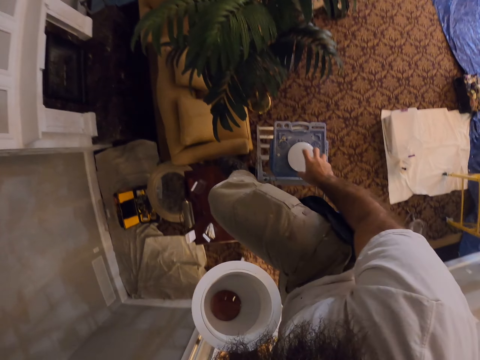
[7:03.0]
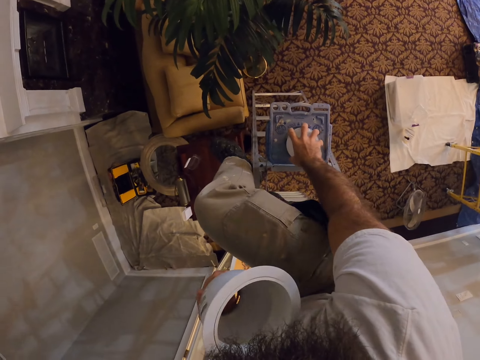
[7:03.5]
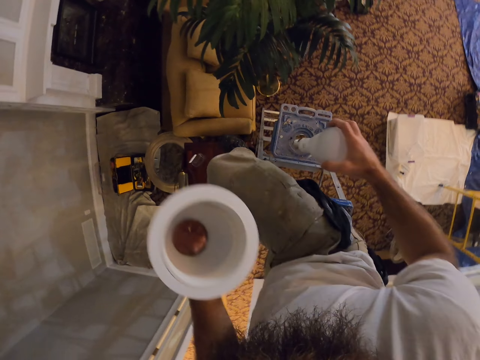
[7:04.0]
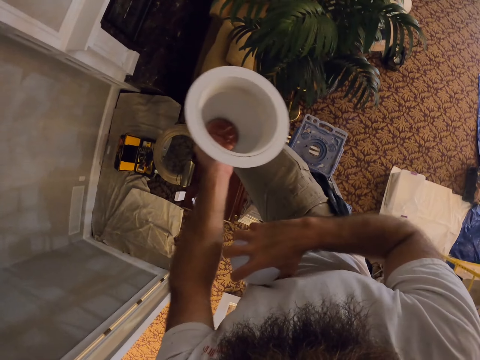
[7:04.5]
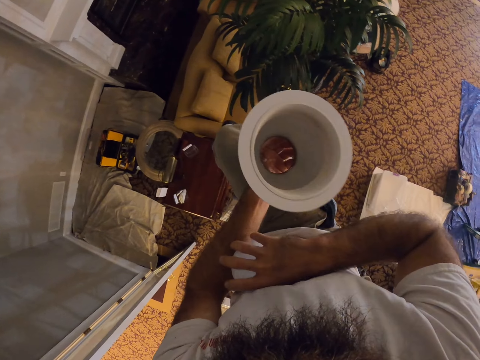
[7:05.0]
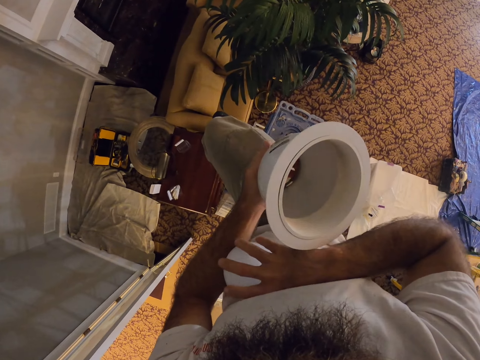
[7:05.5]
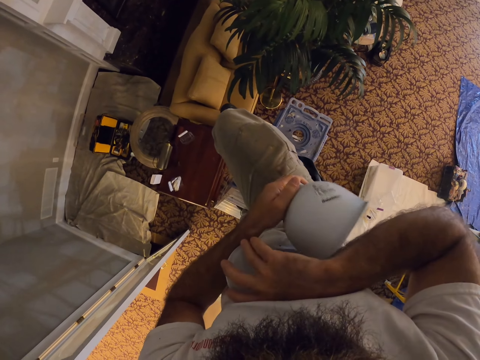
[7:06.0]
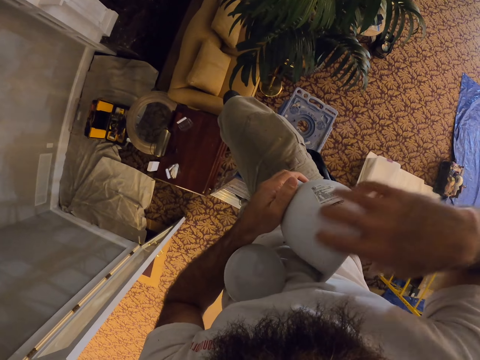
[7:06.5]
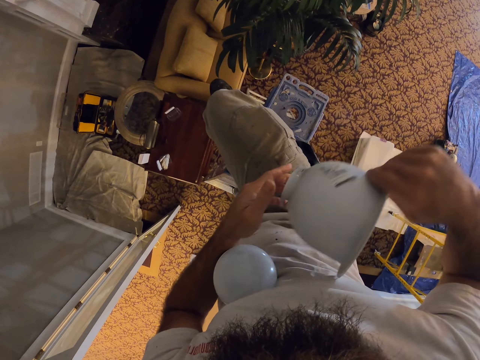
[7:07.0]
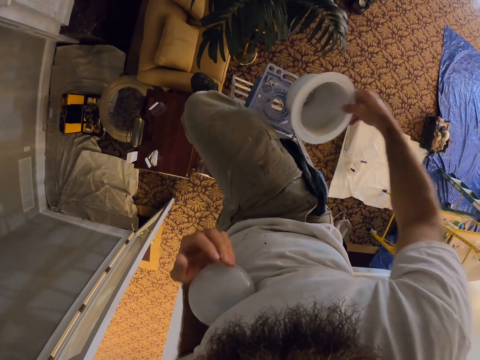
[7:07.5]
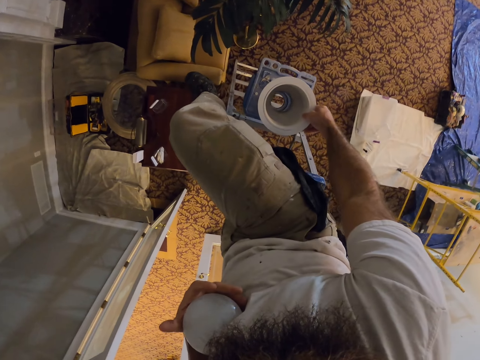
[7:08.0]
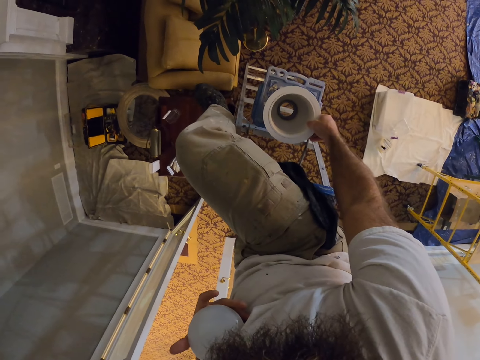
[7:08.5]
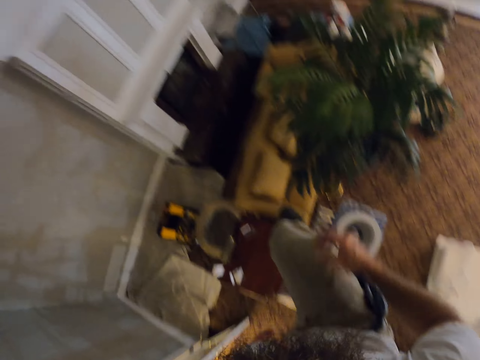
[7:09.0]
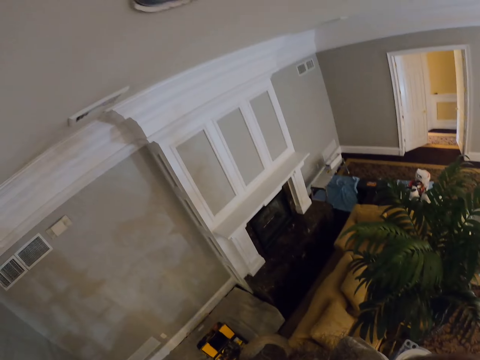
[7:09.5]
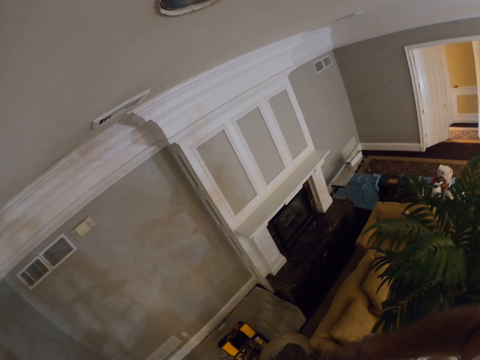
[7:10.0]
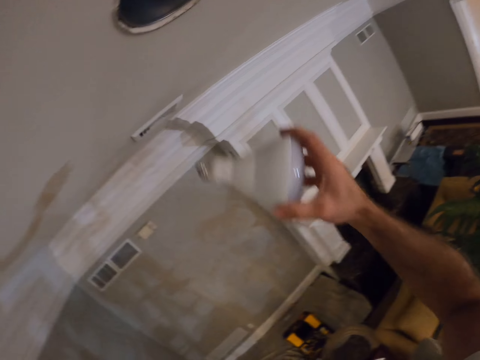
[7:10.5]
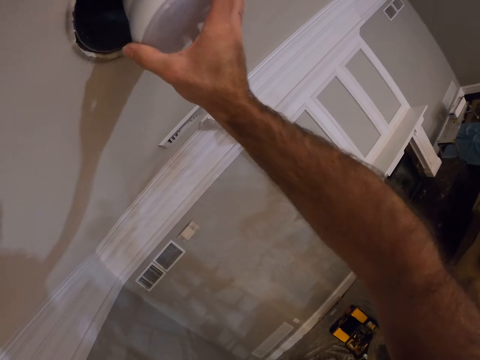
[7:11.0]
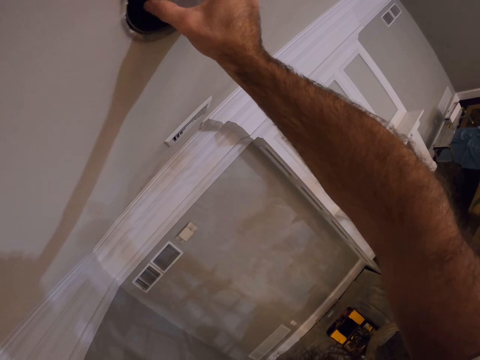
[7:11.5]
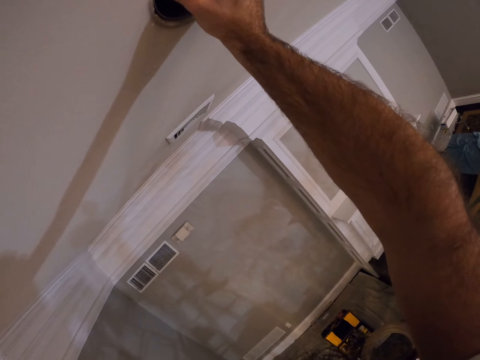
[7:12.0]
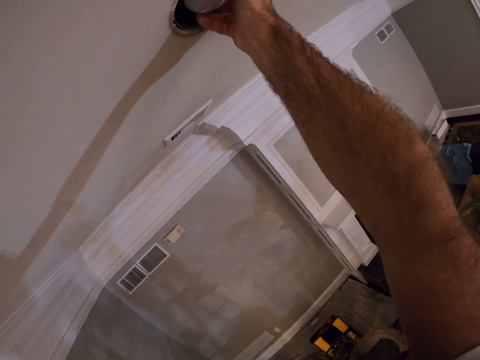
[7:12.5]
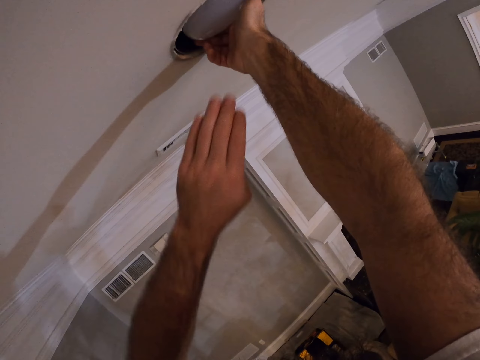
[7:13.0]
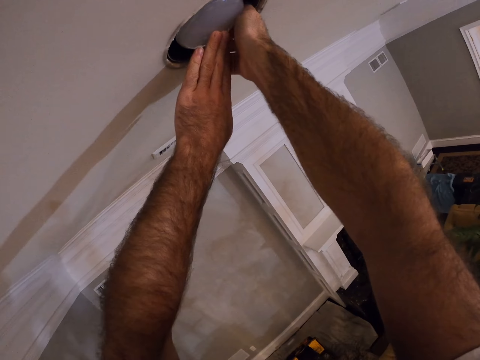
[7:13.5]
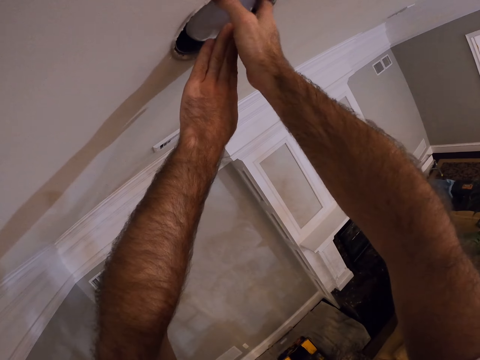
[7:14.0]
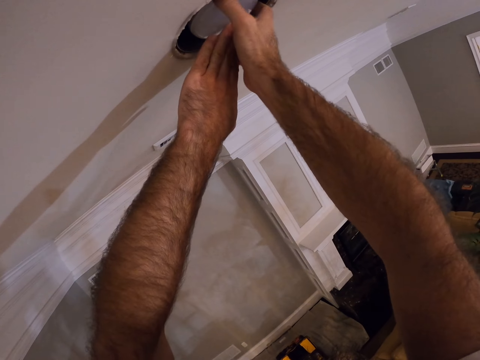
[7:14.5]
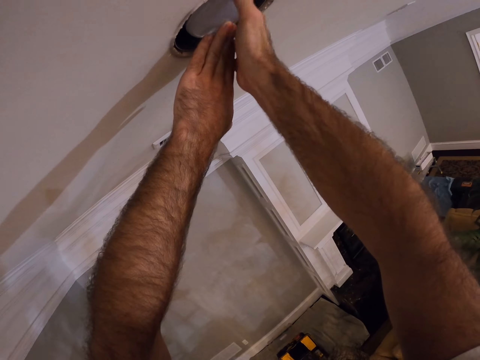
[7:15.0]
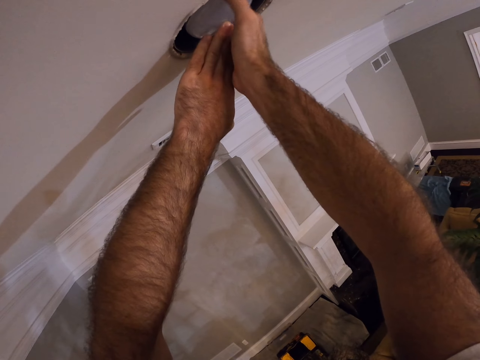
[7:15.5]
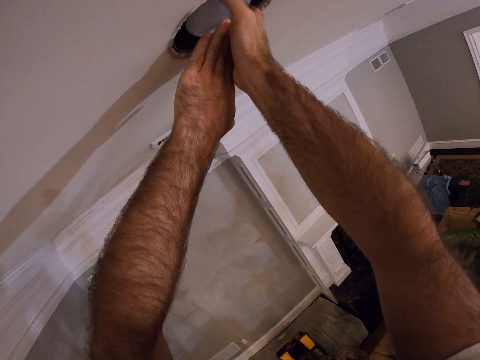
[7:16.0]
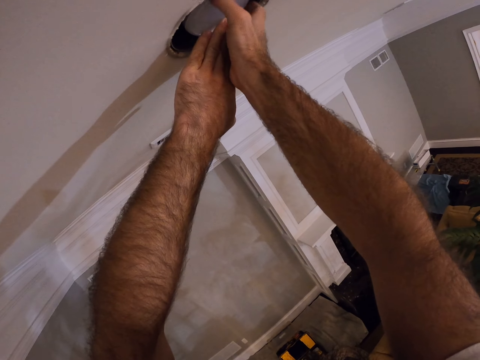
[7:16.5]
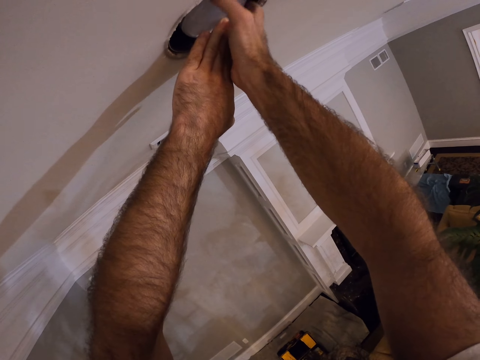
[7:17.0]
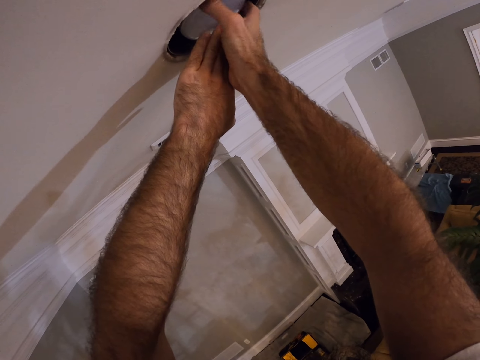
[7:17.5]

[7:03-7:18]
The camera wearer picks the bulb from the ladder with his right hand. He places the bulb on his left arm with his right hand. He passes the bulb holder from his left hand to his right hand. He drops the bulb holder on the ladder with his right hand. He holds the bulb with his right hand. He fixes the bulb back in the ceiling with his right hand. He fixes the bulb in the ceiling with both hands.

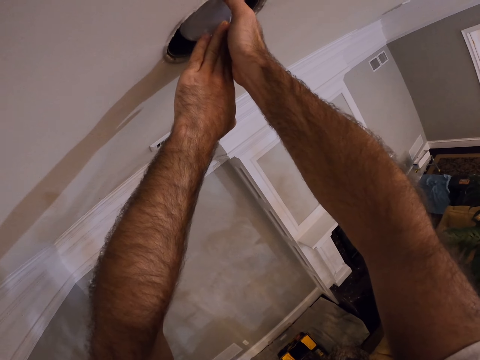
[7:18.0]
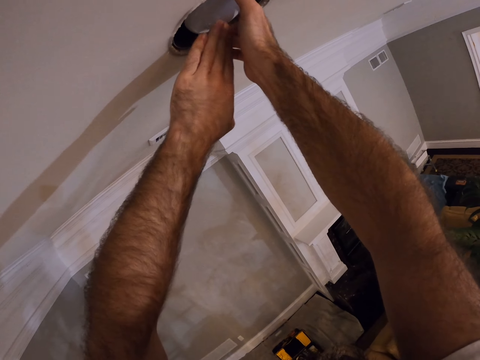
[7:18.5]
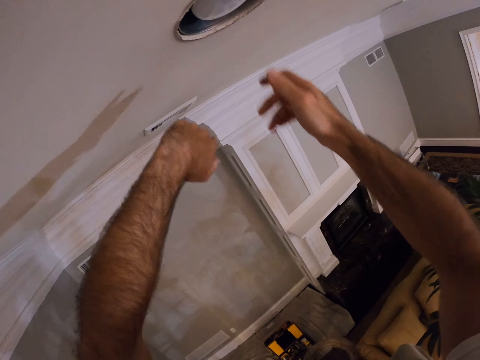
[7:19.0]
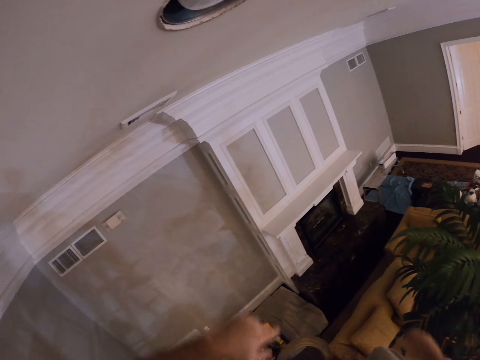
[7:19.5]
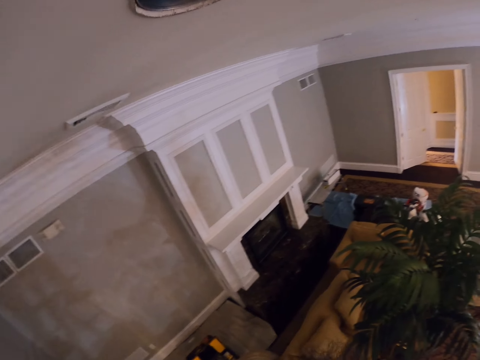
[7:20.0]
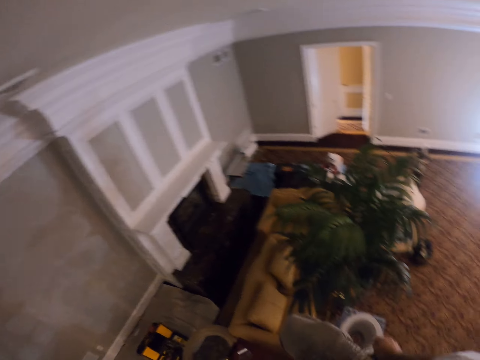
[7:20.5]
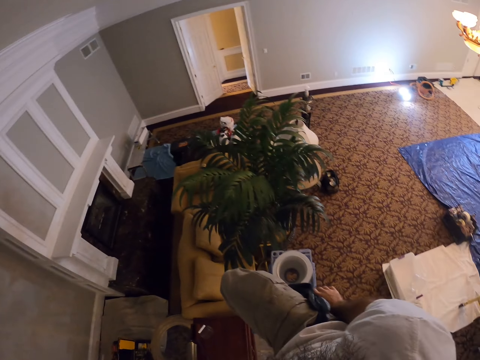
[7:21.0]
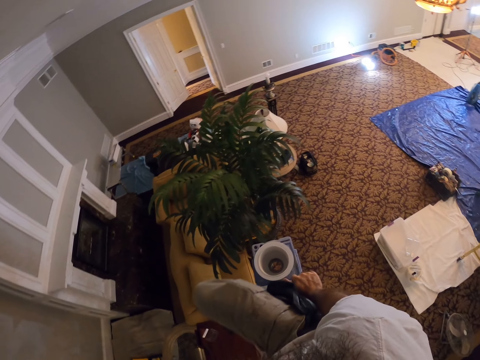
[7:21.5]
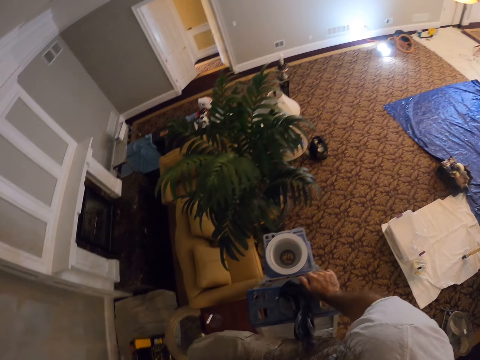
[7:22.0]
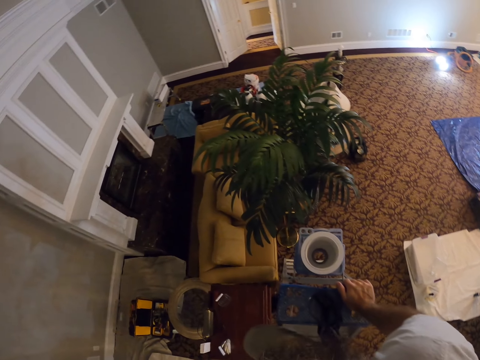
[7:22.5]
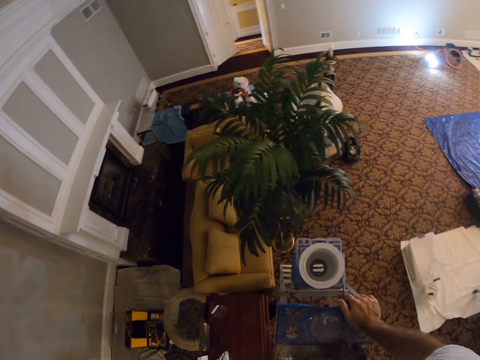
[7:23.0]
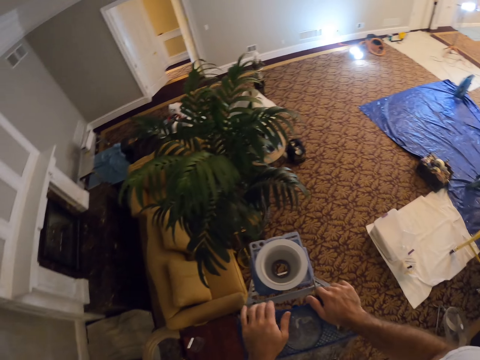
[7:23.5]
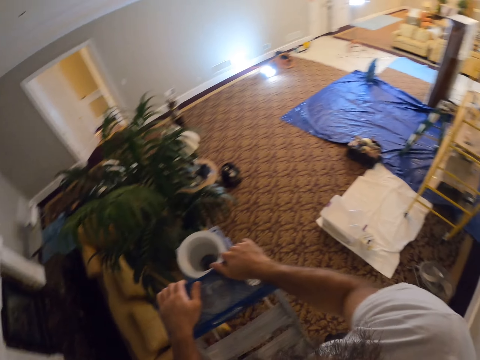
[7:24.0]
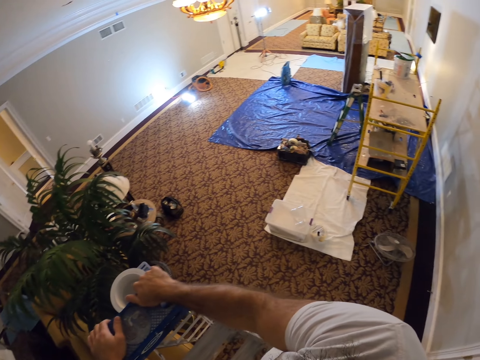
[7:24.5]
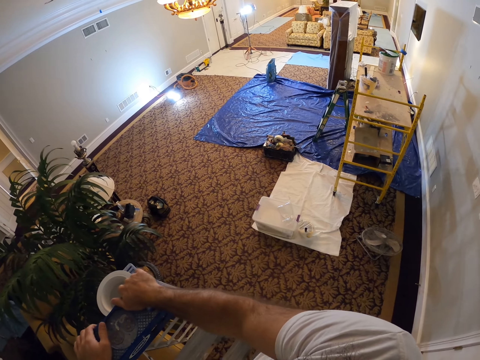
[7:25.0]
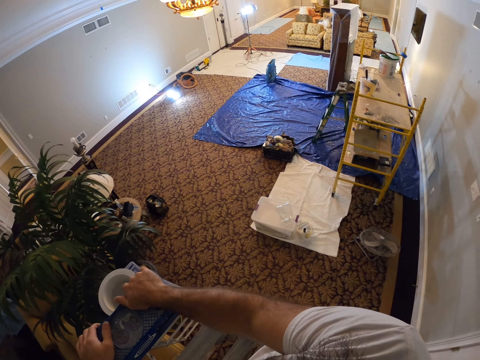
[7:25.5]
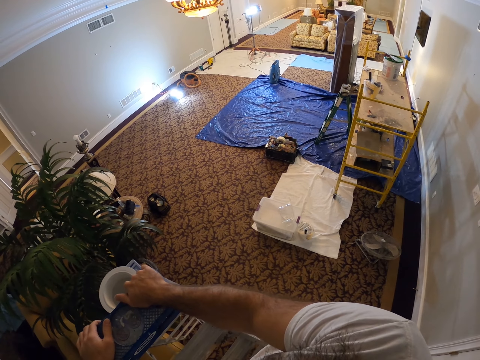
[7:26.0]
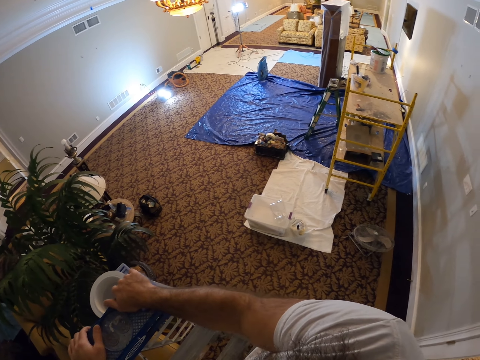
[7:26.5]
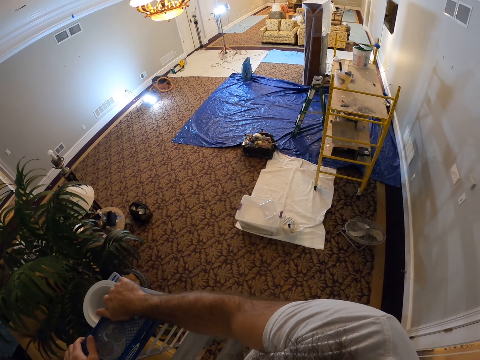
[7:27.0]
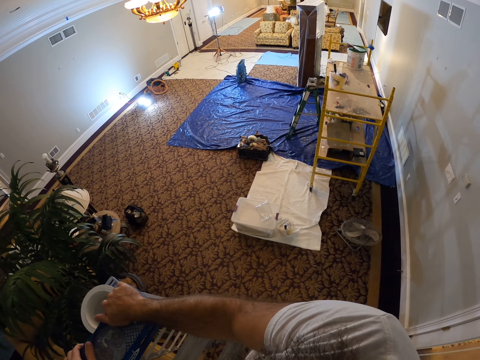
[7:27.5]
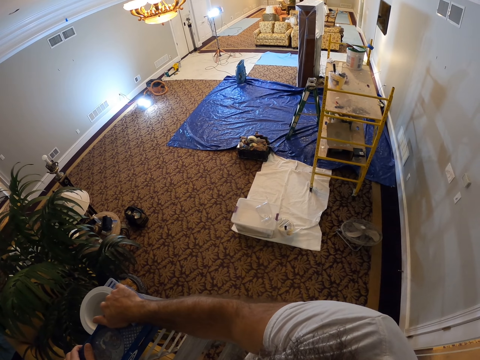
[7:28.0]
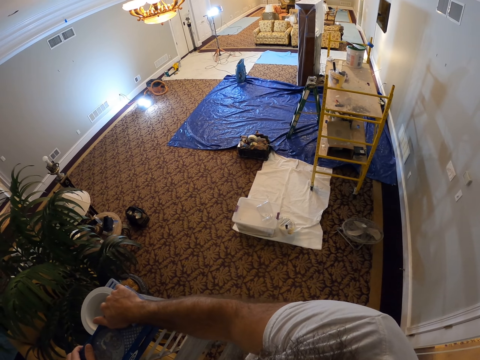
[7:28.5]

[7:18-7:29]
The camera wearer places his right hand on the ladder. He places both hands on the ladder.
